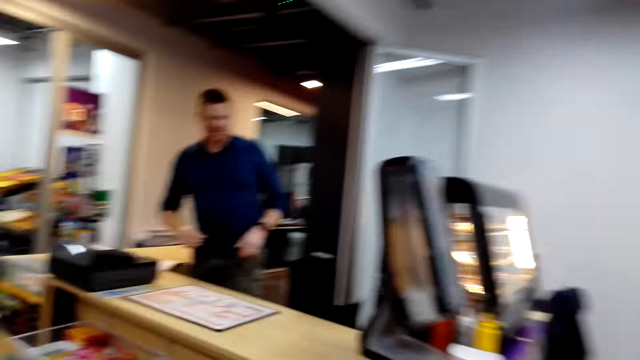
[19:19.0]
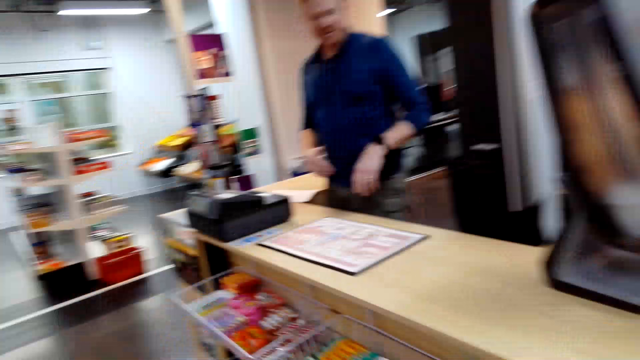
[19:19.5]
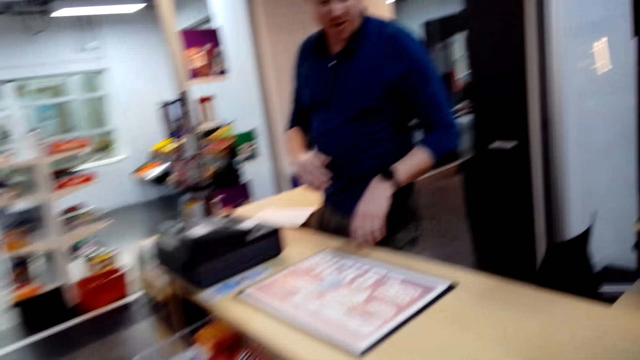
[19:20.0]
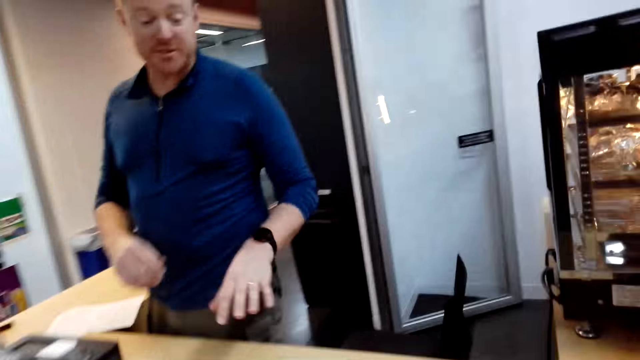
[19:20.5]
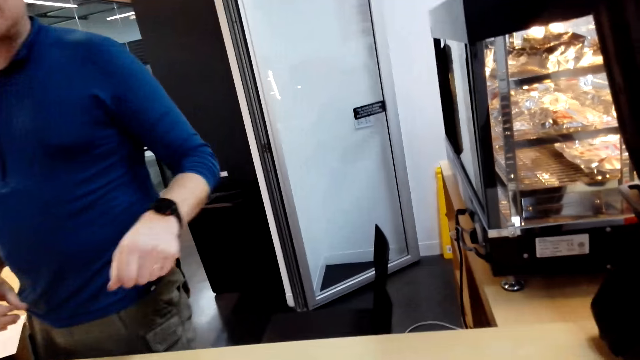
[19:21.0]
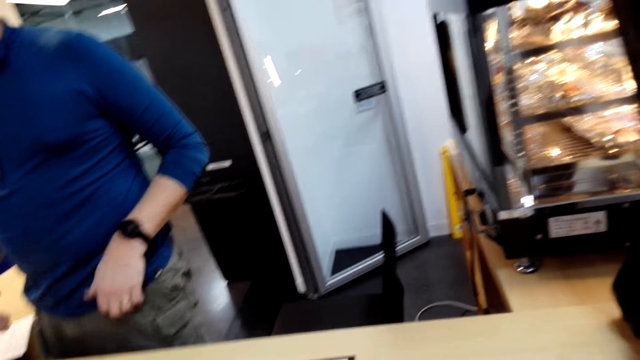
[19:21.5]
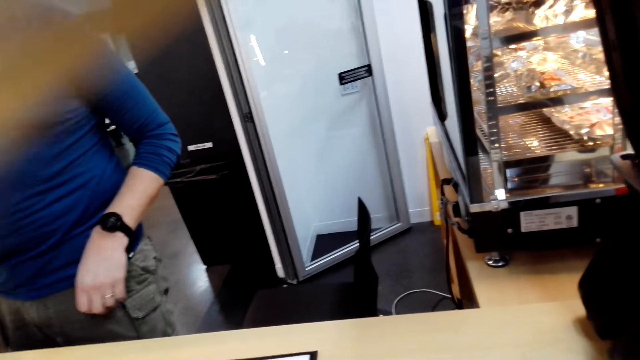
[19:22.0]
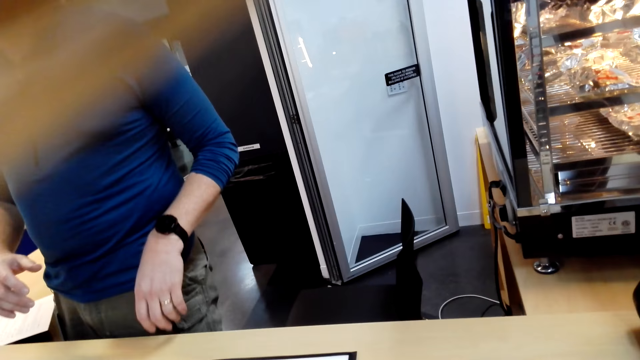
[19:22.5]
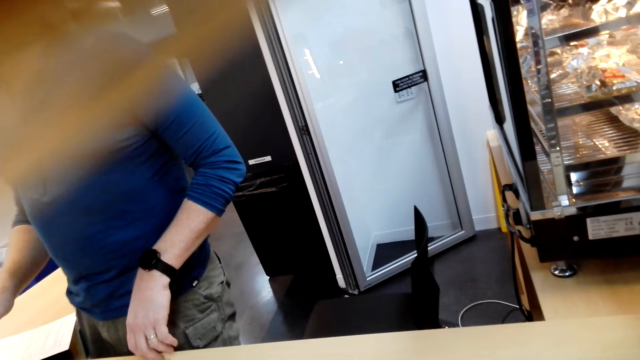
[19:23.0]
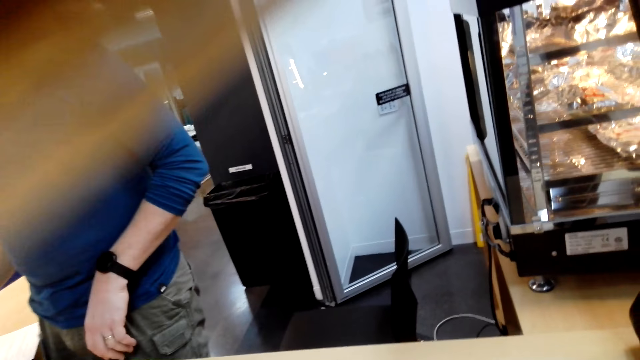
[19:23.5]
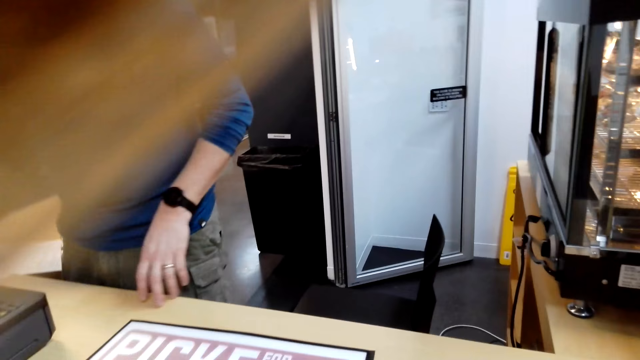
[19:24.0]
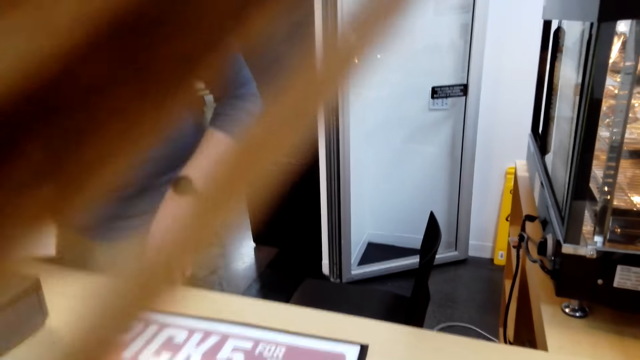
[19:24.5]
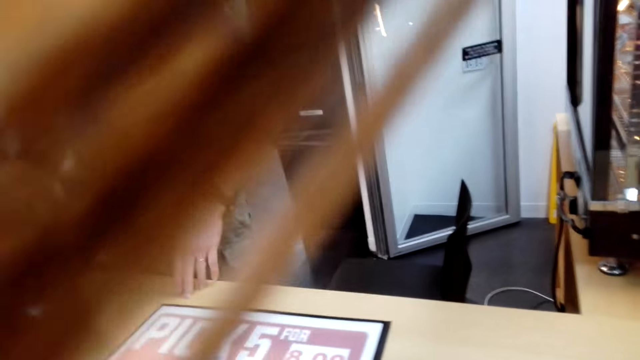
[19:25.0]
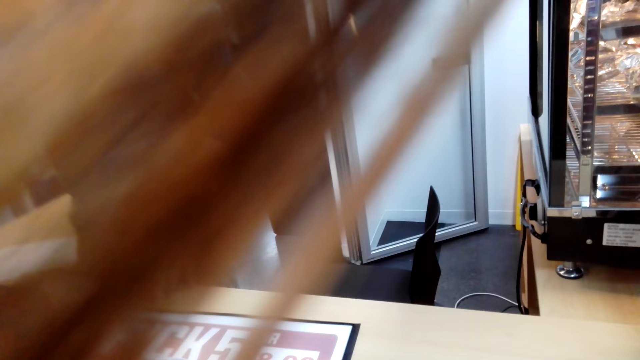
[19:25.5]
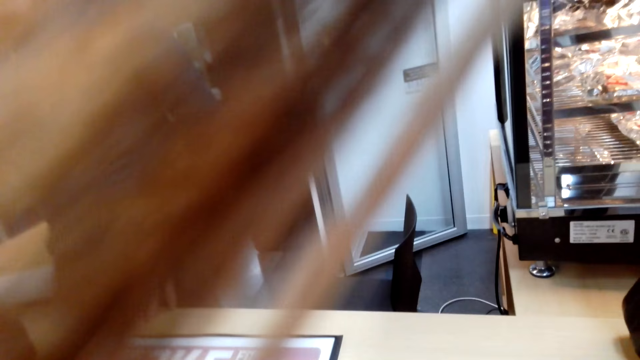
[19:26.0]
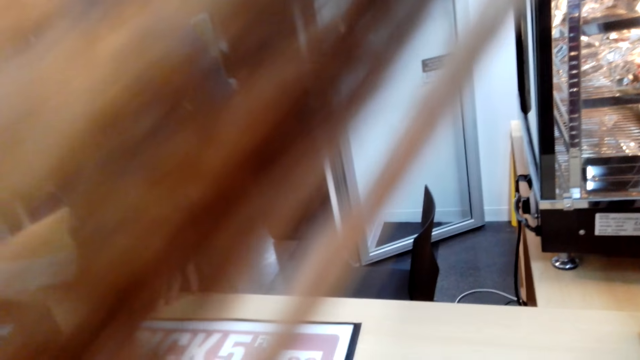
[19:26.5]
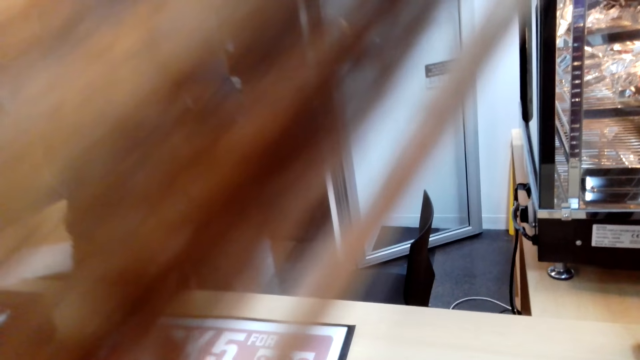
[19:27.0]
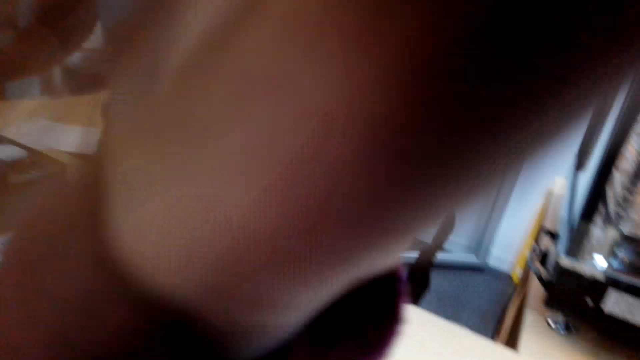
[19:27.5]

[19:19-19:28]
The camera wearer walks towards the counter. They talk to a man.

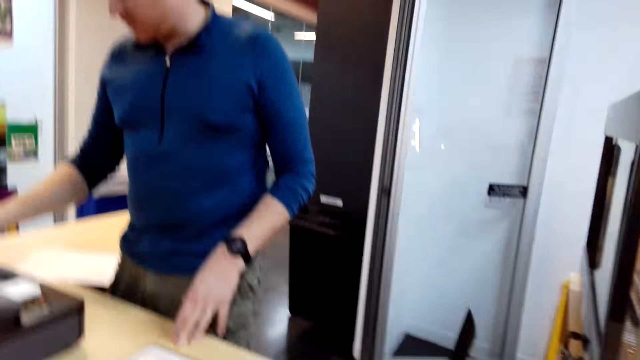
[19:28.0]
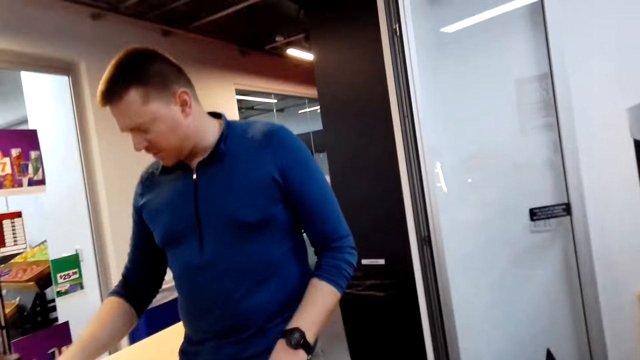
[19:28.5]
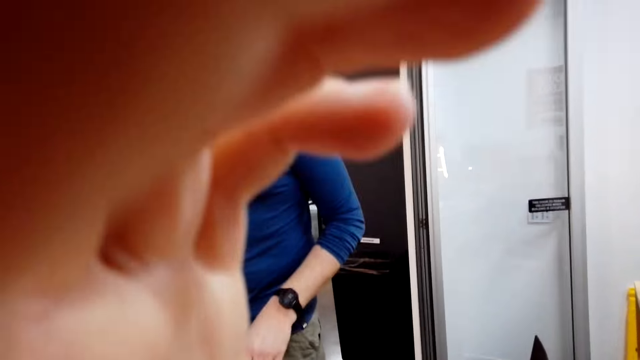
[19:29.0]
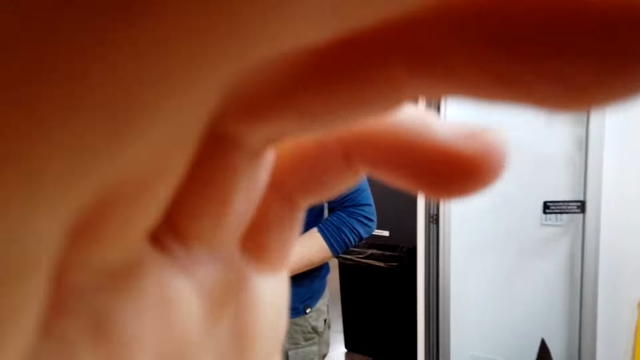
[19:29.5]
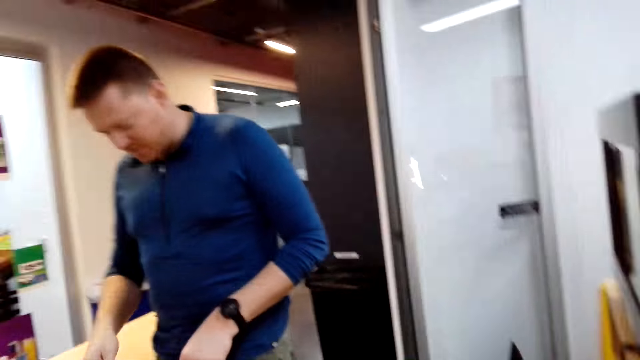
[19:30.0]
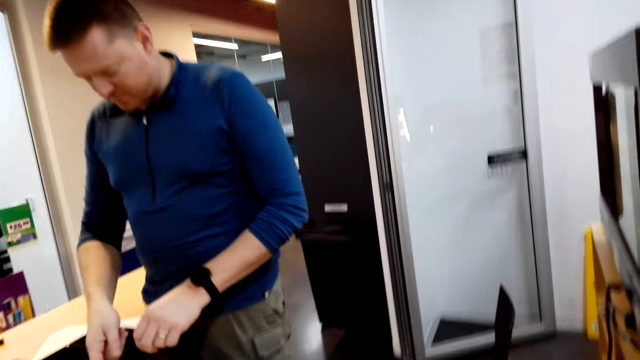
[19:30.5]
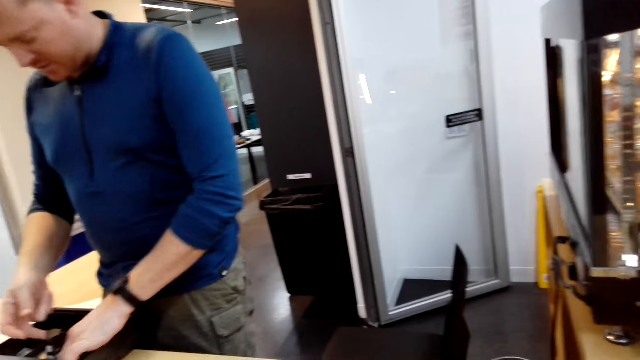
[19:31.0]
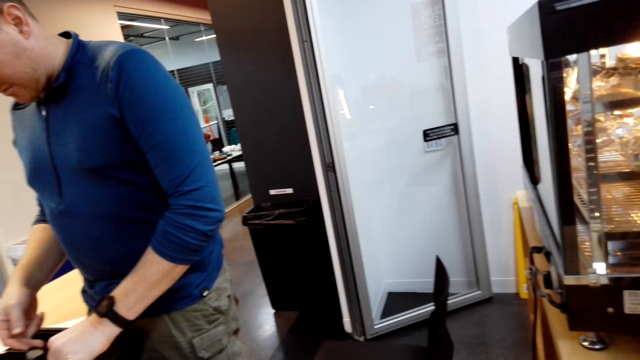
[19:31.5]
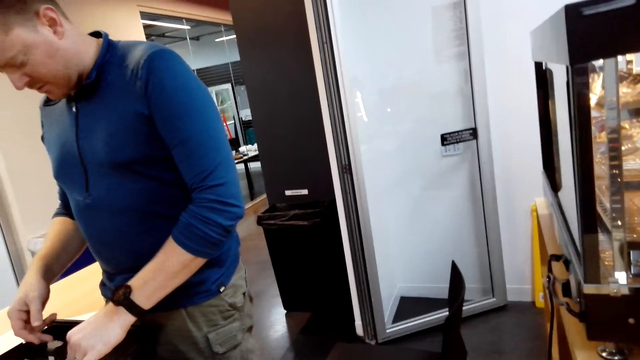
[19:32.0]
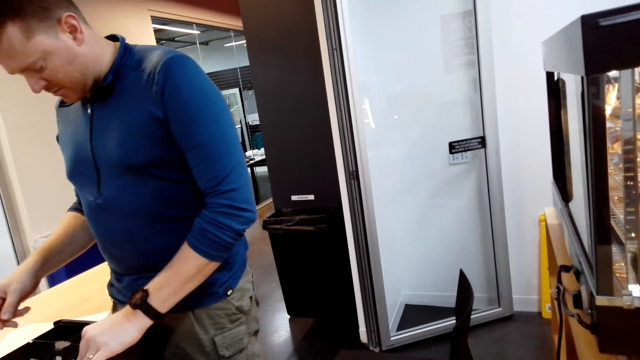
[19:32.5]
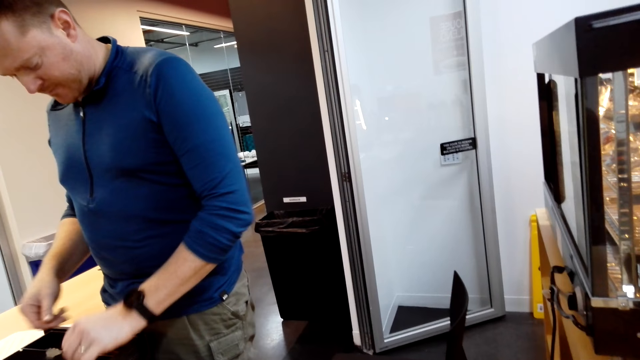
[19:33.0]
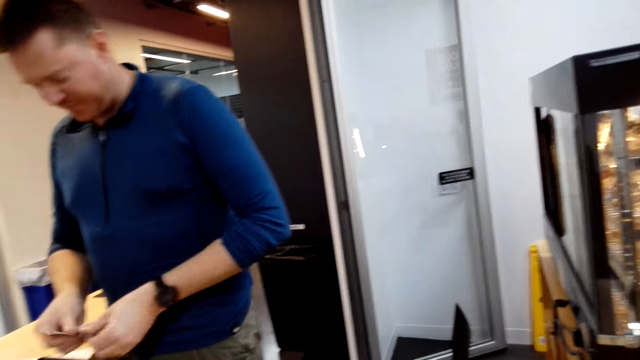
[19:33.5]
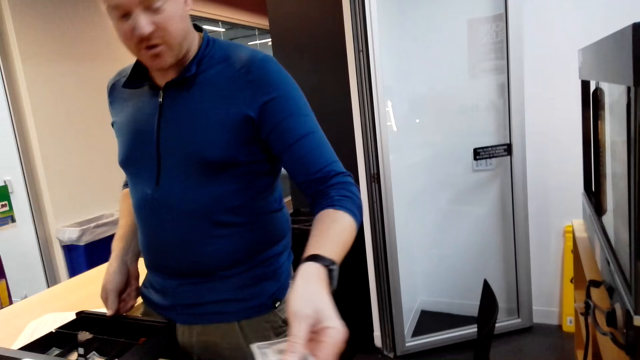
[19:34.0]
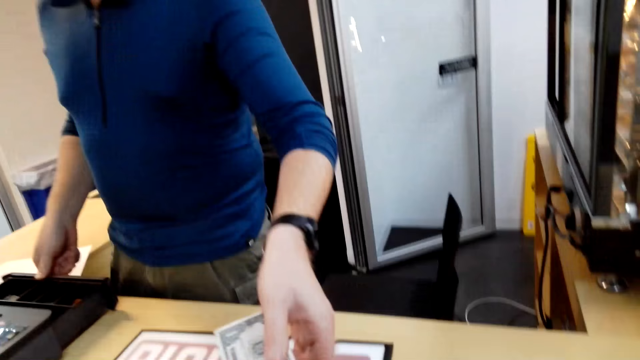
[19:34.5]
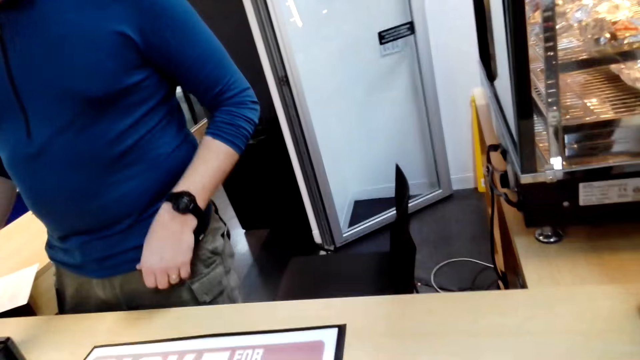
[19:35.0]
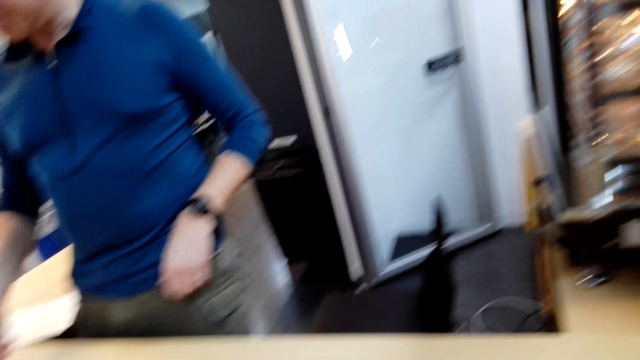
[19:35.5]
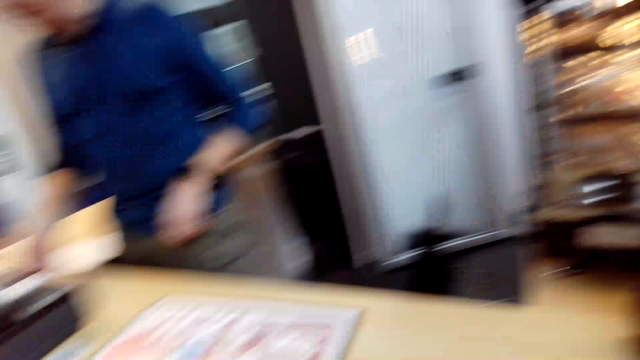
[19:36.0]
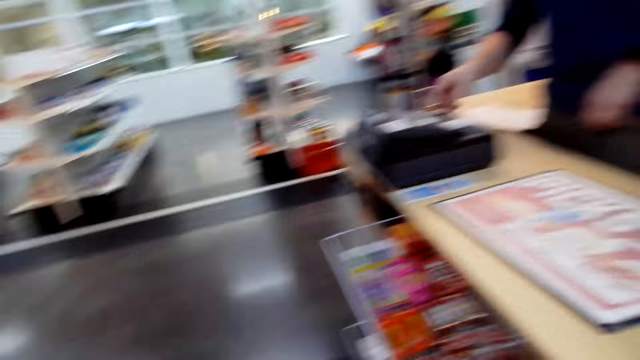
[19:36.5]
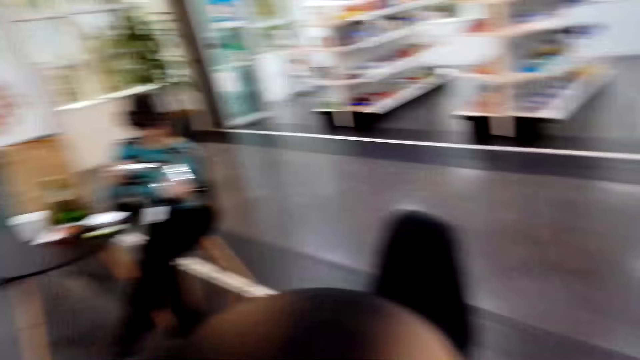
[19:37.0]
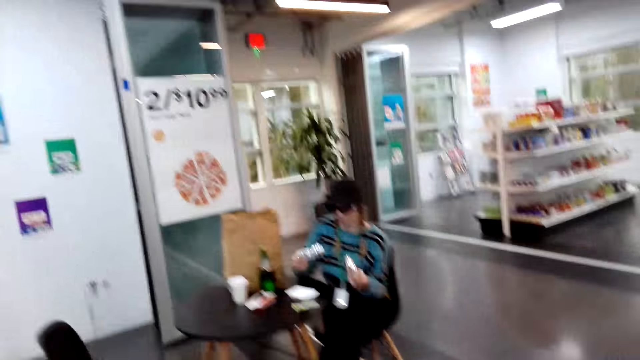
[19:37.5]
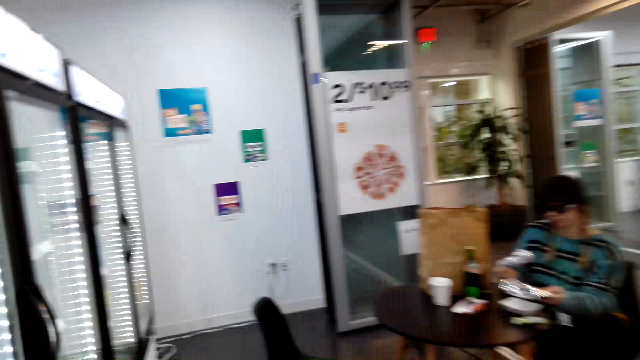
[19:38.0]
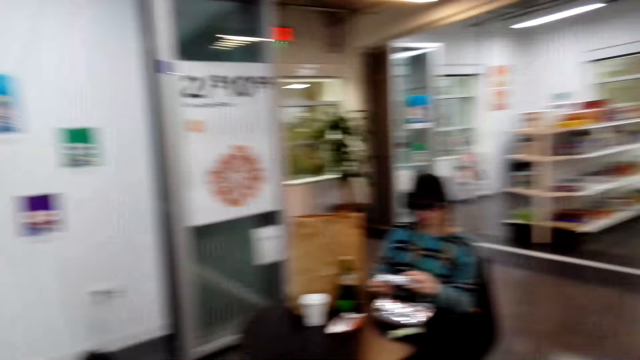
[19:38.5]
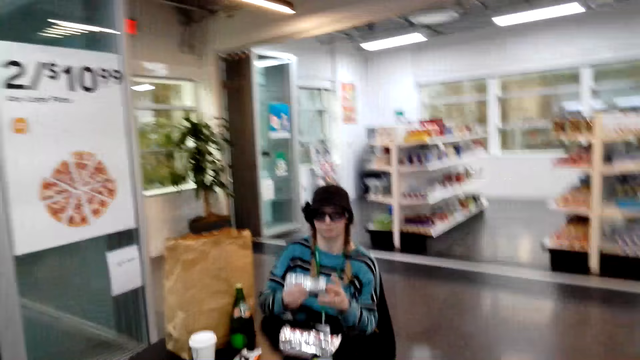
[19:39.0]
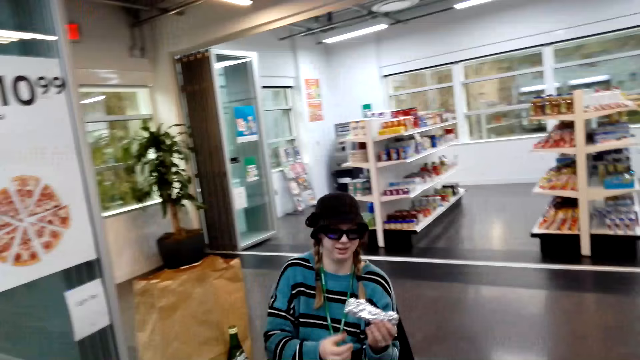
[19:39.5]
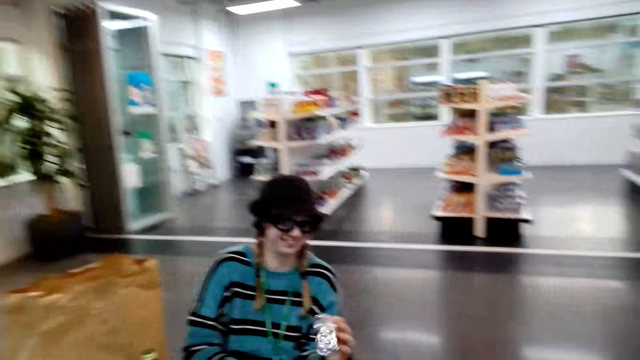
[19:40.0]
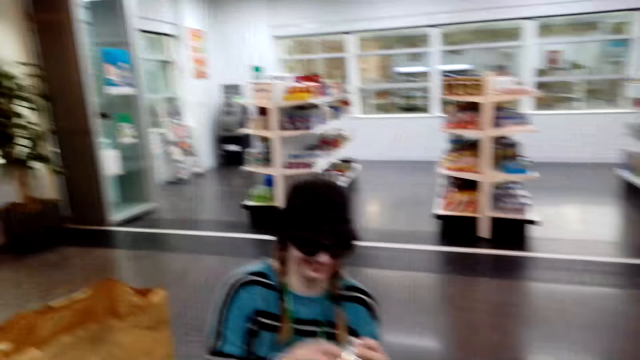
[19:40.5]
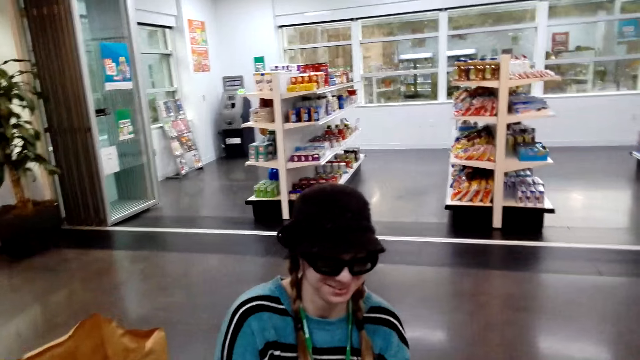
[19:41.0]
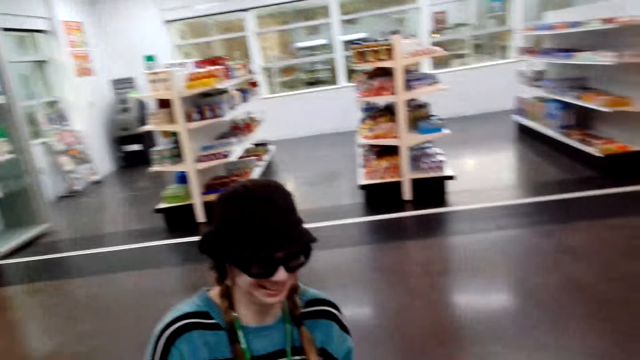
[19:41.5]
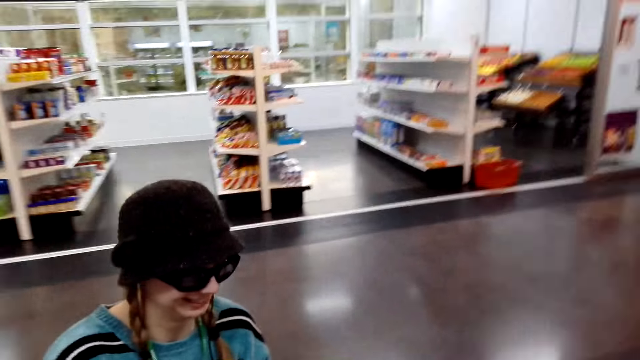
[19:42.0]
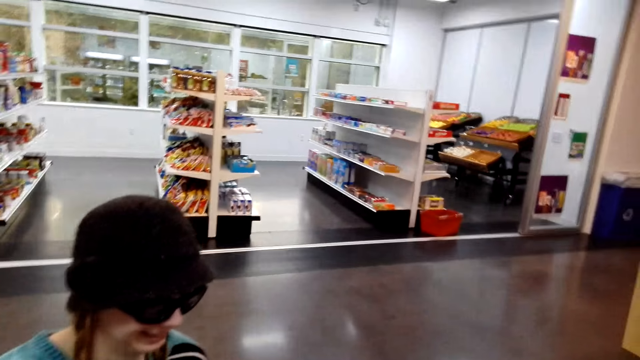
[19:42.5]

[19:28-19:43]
The camera wearer touches the camera. A man counts the money. A person holds the receipt. The man hands the money to the camera wearer. The camera wearer walks around the room. They walk around the room again. Another person holds the sachet.
